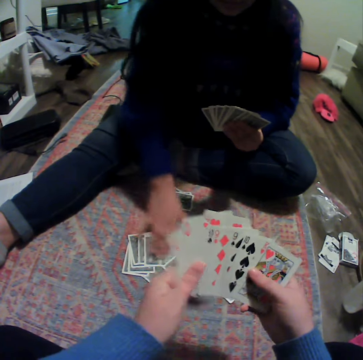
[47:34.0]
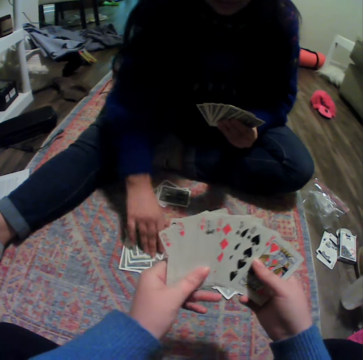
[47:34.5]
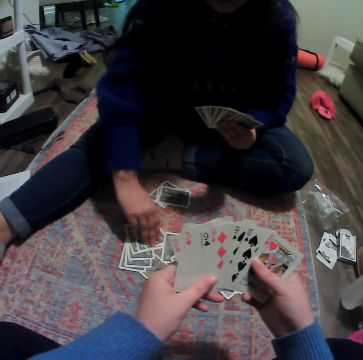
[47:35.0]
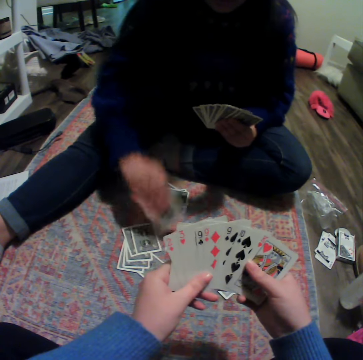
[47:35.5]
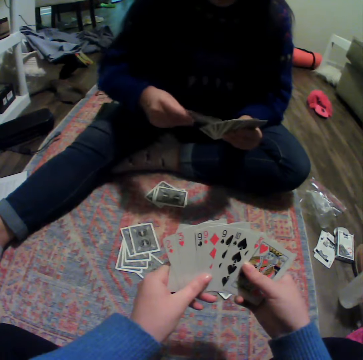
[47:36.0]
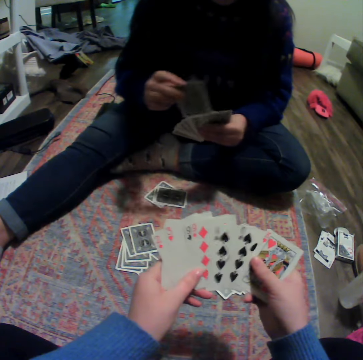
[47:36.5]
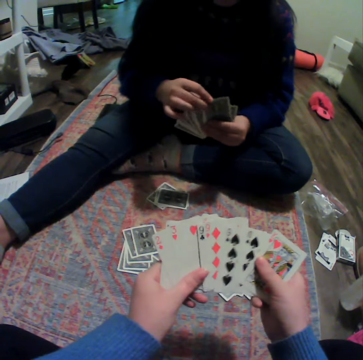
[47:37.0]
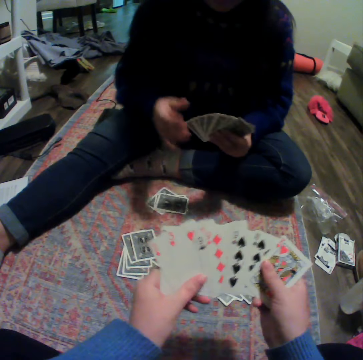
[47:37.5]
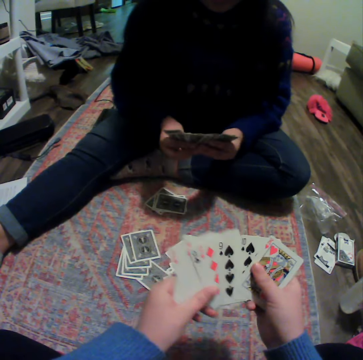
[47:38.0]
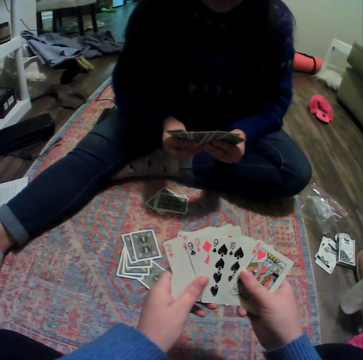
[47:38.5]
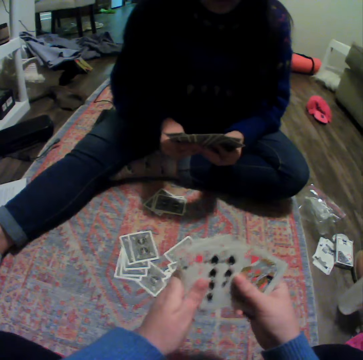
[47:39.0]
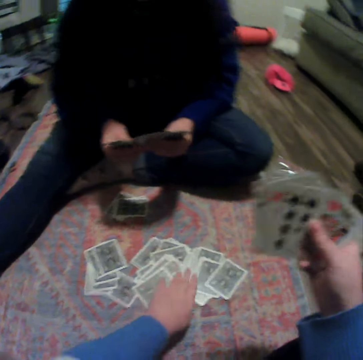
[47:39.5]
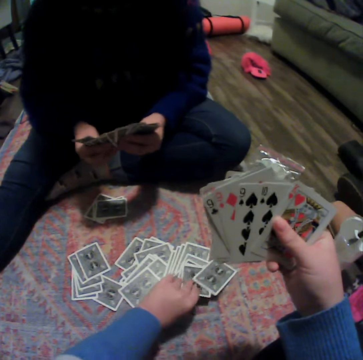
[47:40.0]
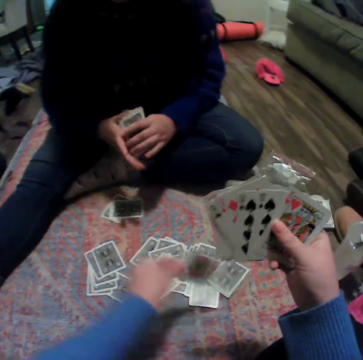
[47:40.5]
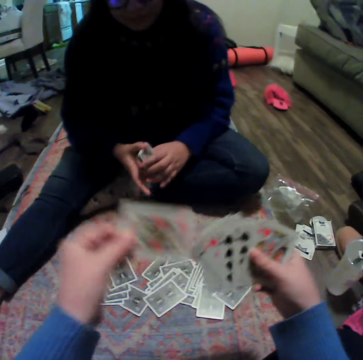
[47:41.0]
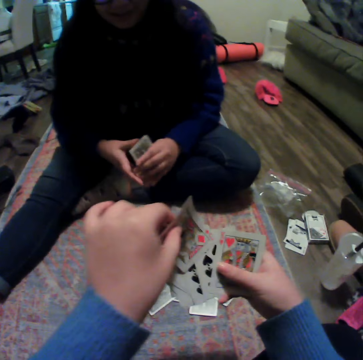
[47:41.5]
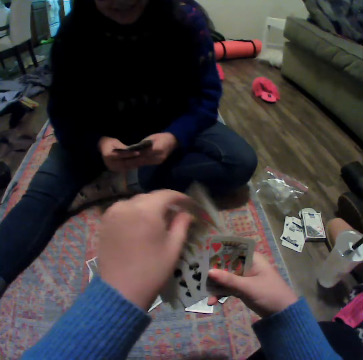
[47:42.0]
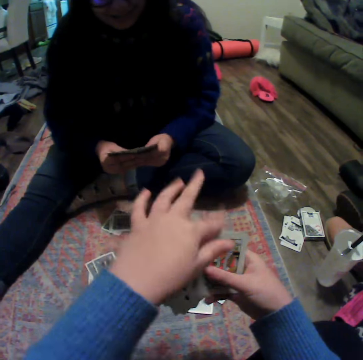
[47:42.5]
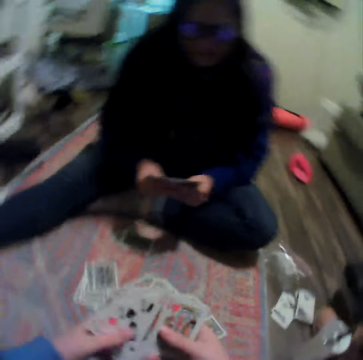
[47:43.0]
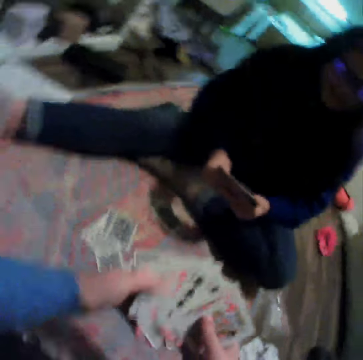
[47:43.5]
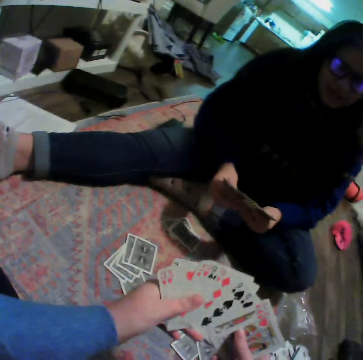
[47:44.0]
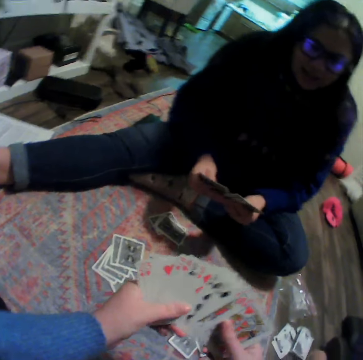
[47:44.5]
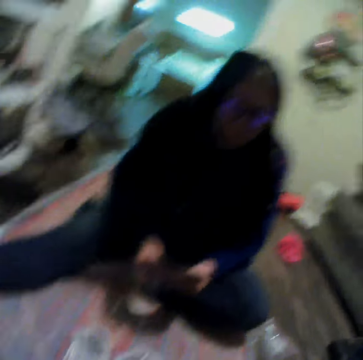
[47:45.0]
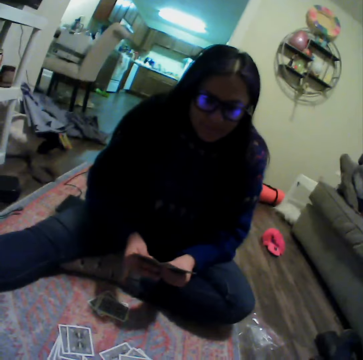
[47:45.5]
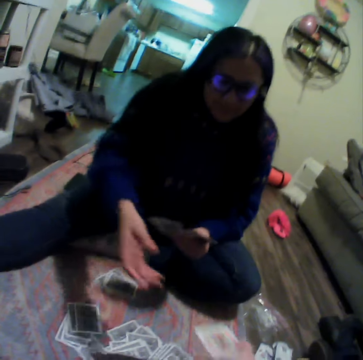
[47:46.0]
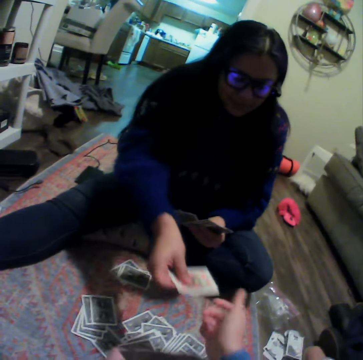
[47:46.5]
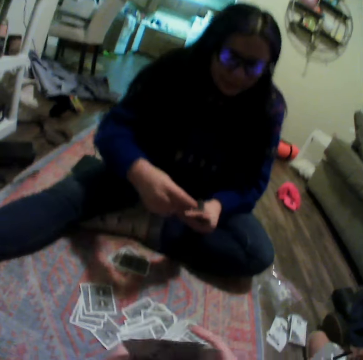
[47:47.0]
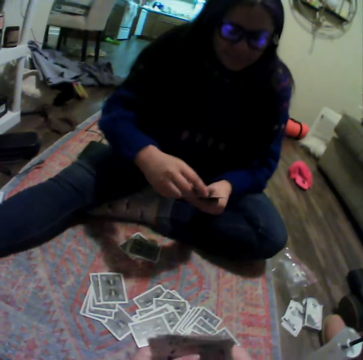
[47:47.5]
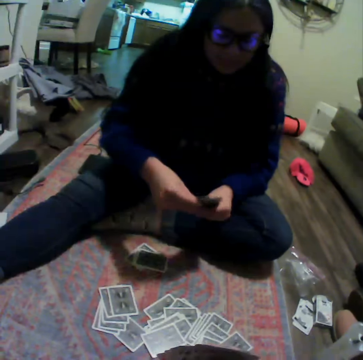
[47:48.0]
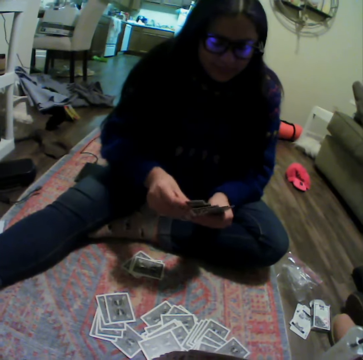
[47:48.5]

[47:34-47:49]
A woman touches the cards. The woman picks a card. The camera wearer arranges the cards. The woman arranges the cards. The camera wearer plays a card game with the woman on the floor. They pick a card, and arrange the cards. The woman arranges the cards. The woman picks a card from the camera wearer. The woman gives the camera wearer a card.

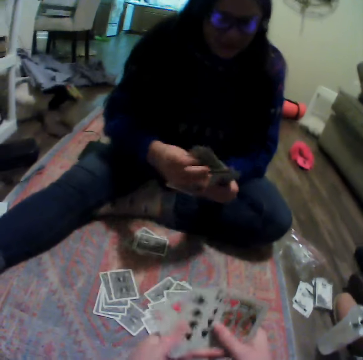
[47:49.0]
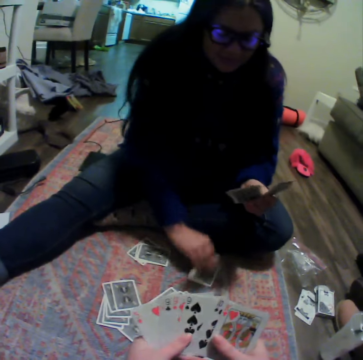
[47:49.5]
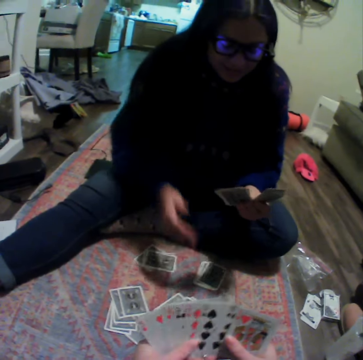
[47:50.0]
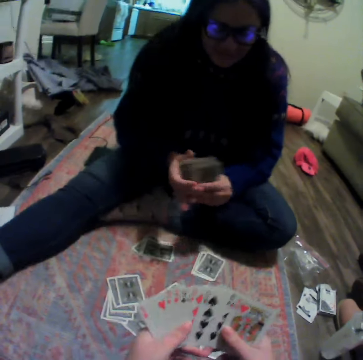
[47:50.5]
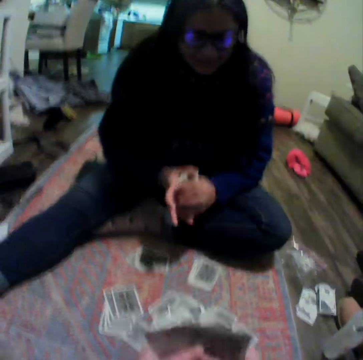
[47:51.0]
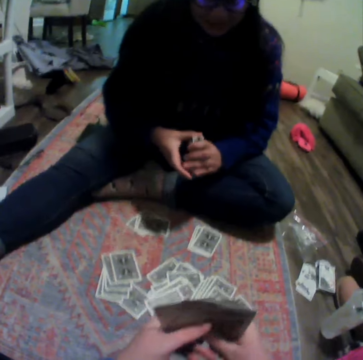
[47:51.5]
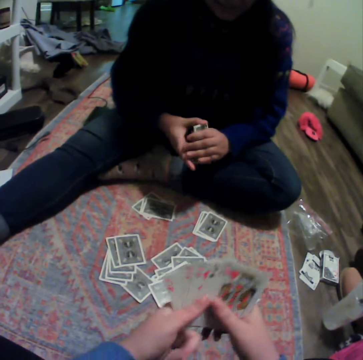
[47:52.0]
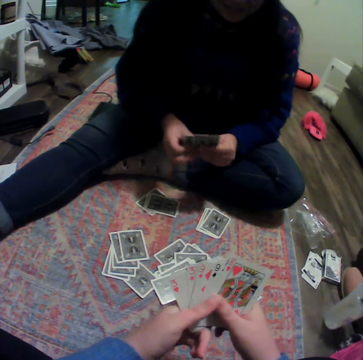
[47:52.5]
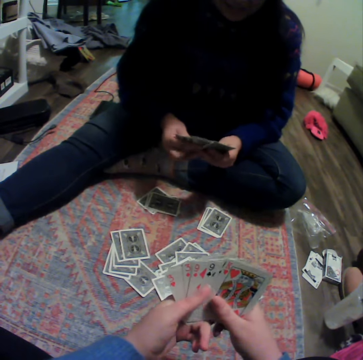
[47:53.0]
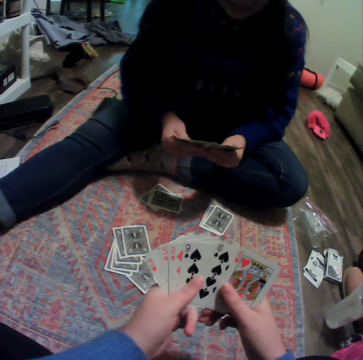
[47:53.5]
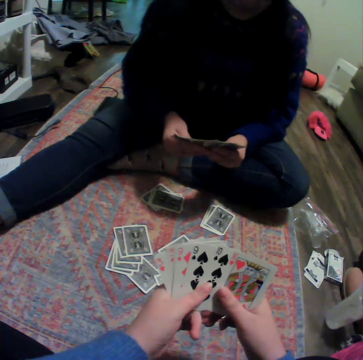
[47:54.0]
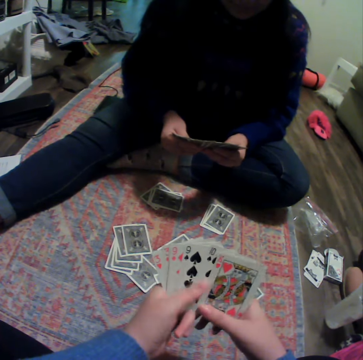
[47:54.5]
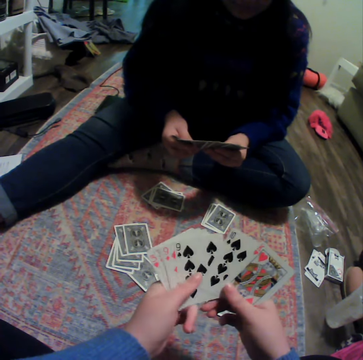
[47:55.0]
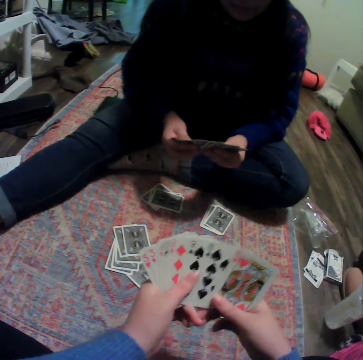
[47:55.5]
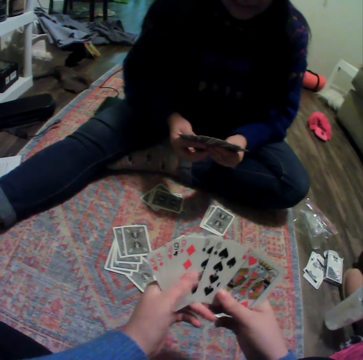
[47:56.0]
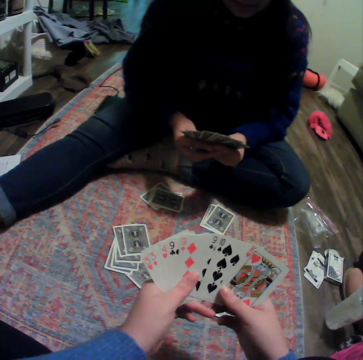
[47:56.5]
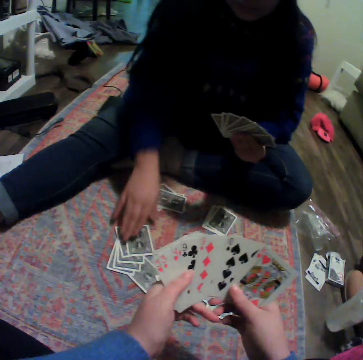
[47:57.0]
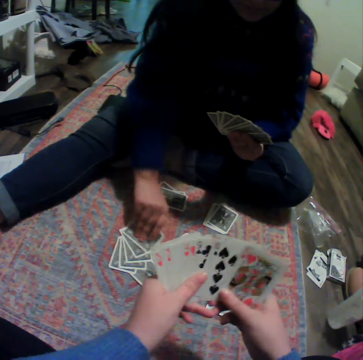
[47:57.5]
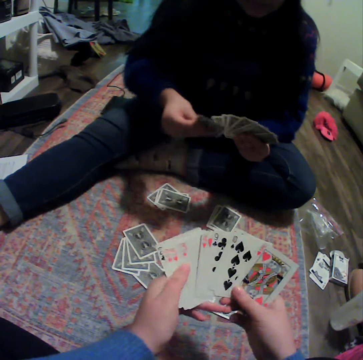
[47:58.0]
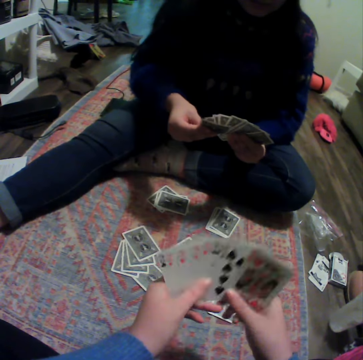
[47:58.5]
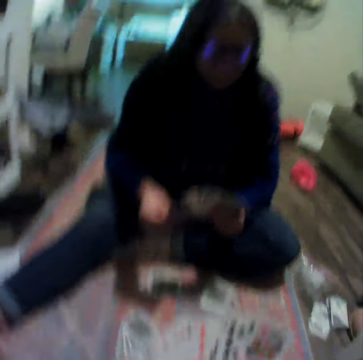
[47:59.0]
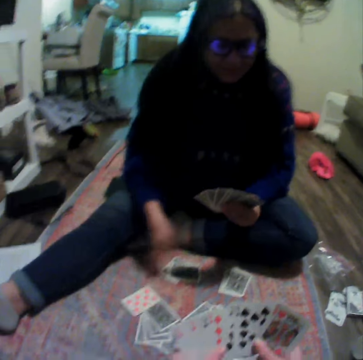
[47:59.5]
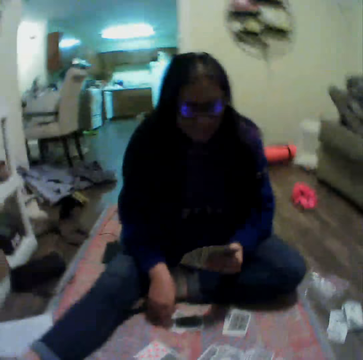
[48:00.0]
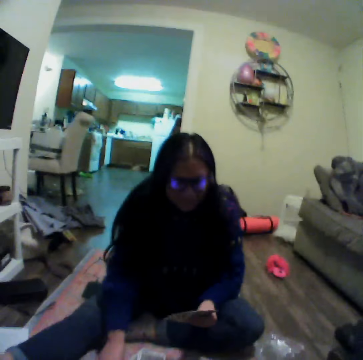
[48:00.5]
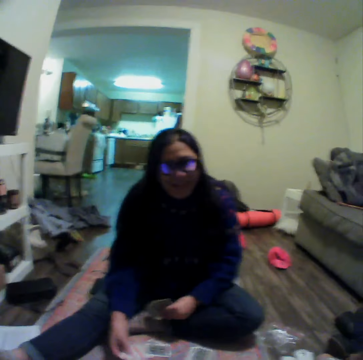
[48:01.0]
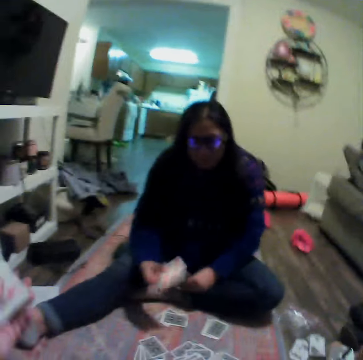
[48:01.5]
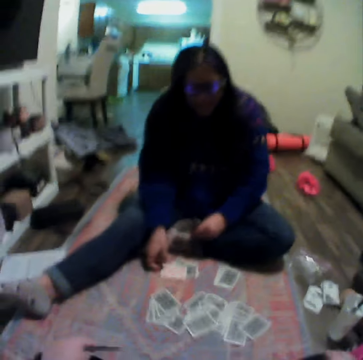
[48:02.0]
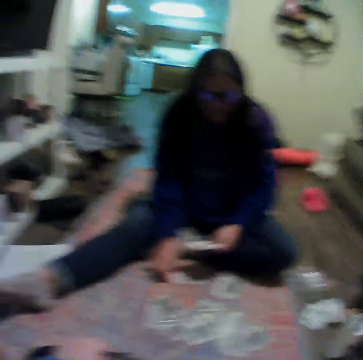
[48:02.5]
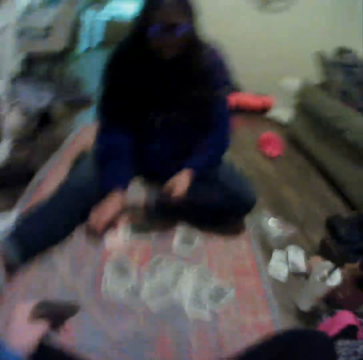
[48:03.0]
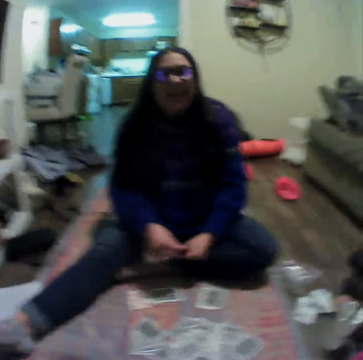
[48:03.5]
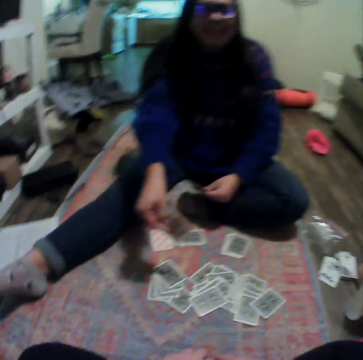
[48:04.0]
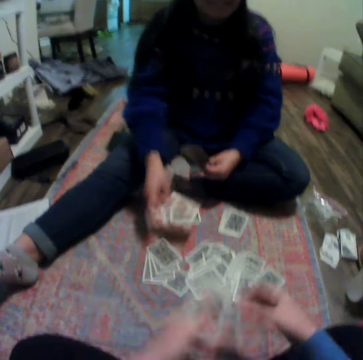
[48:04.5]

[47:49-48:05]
A woman puts the cards down. The camera wearer plays a card game with the woman on the floor. They arrange the cards. The woman arranges the cards. The woman picks a card, drops a card, and picks a card.

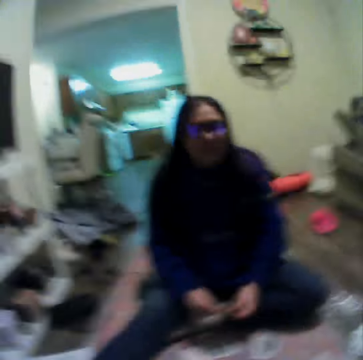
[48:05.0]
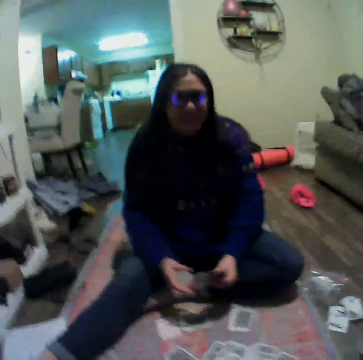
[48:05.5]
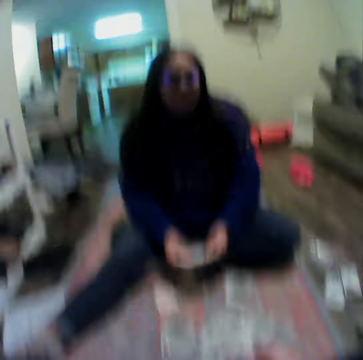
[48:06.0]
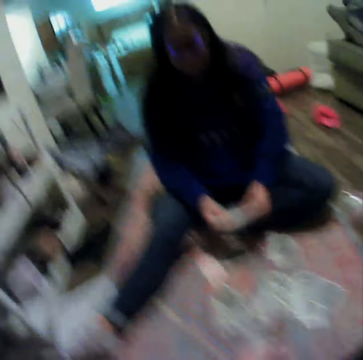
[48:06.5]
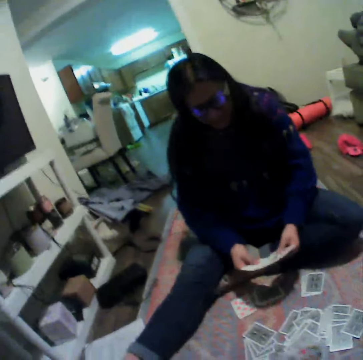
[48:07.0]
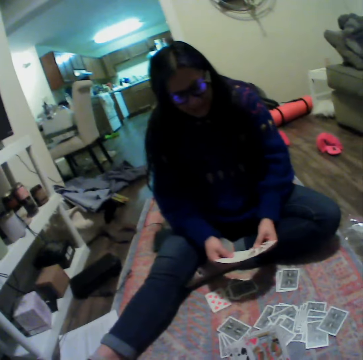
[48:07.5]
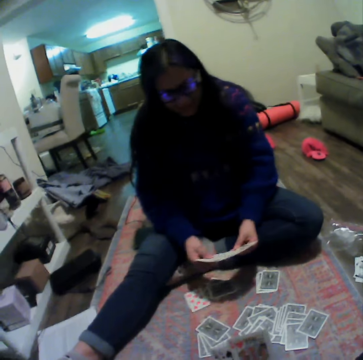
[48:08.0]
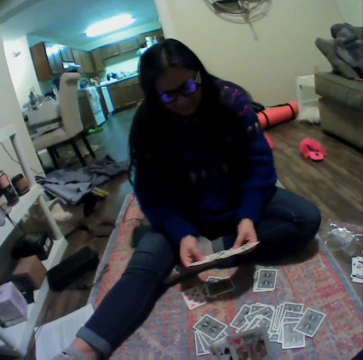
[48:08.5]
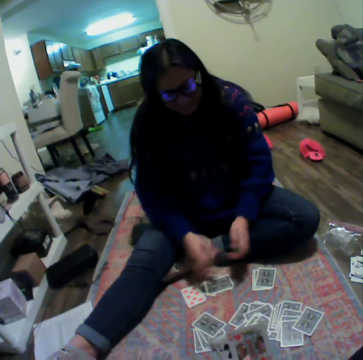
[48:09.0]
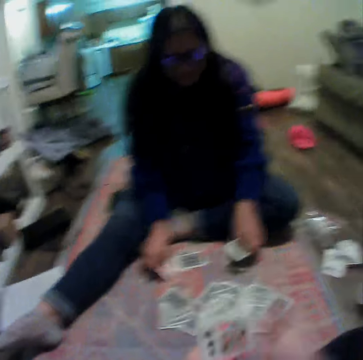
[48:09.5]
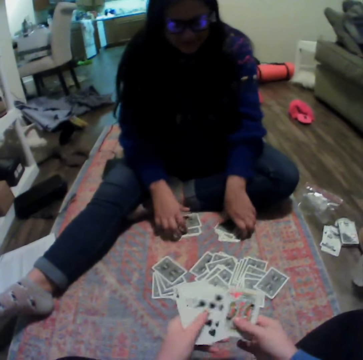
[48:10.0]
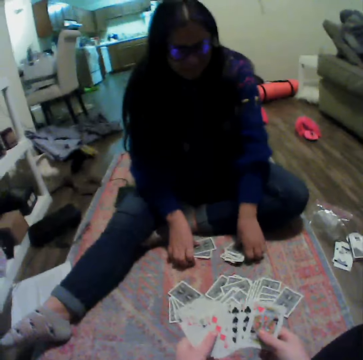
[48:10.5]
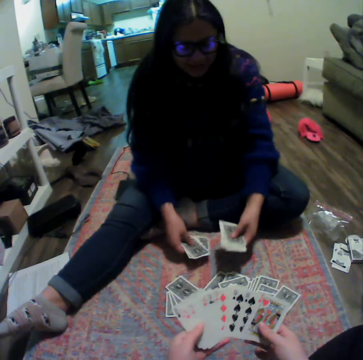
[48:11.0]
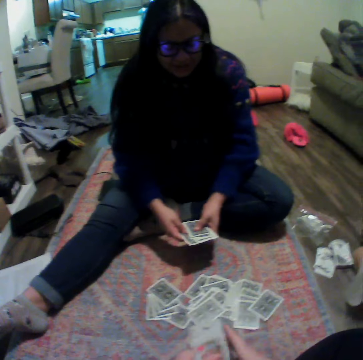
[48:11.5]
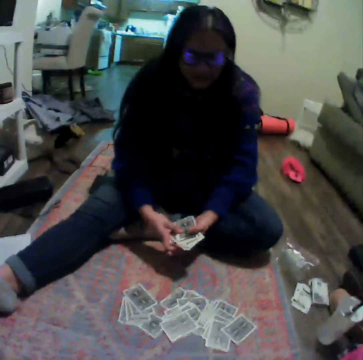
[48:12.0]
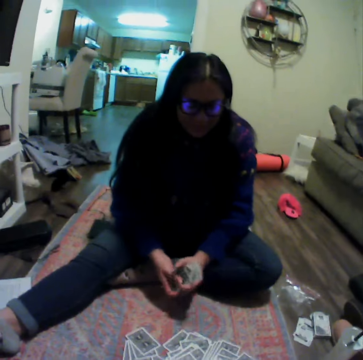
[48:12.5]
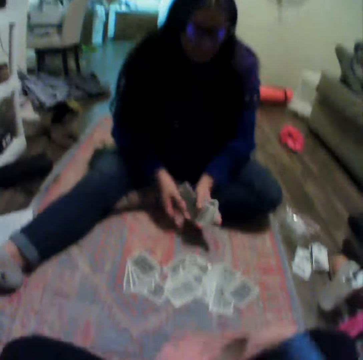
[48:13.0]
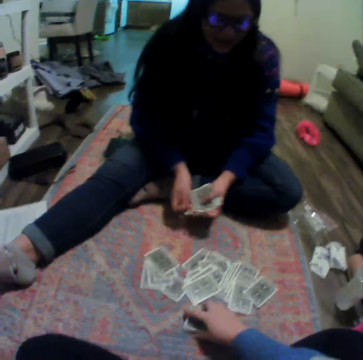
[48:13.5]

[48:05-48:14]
The camera wearer arranges the cards. A woman arranges the cards. The woman picks cards. The camera wearer puts the cards down.
